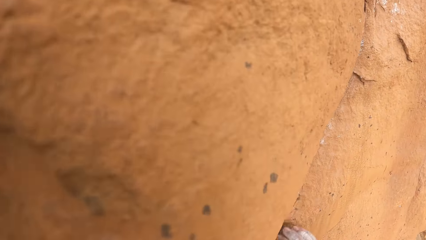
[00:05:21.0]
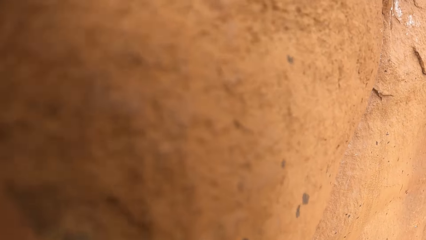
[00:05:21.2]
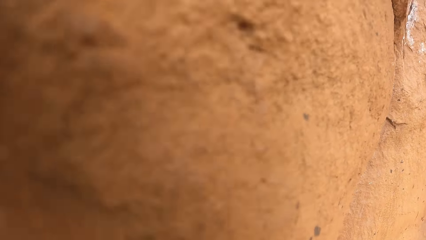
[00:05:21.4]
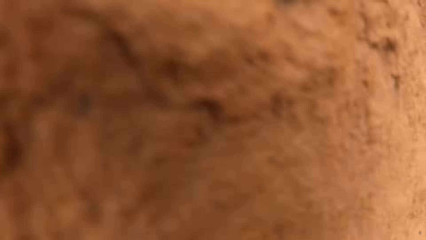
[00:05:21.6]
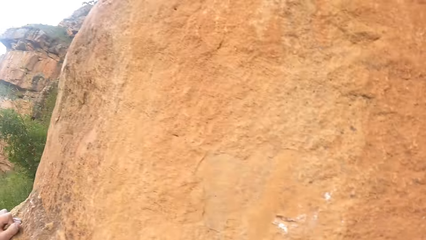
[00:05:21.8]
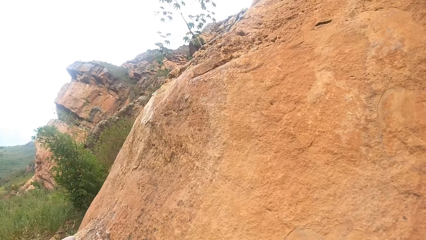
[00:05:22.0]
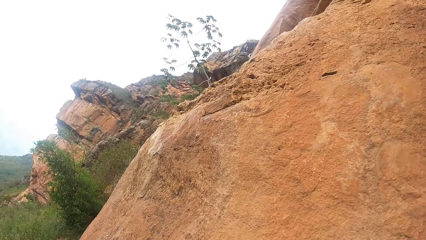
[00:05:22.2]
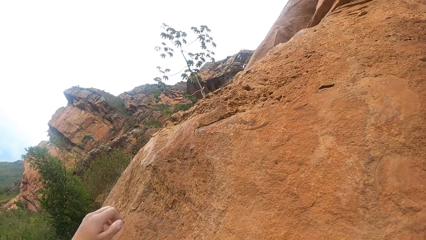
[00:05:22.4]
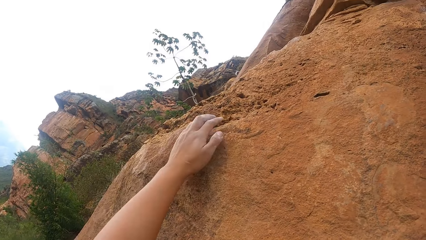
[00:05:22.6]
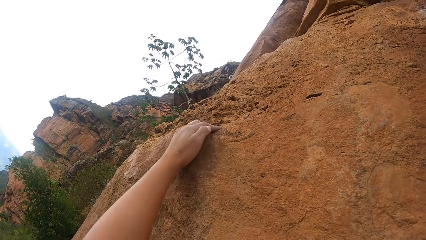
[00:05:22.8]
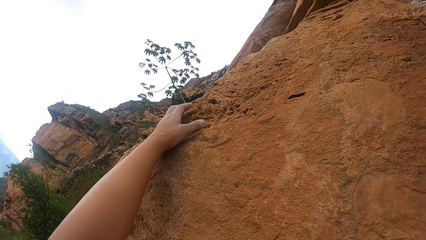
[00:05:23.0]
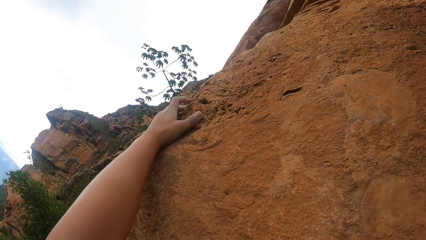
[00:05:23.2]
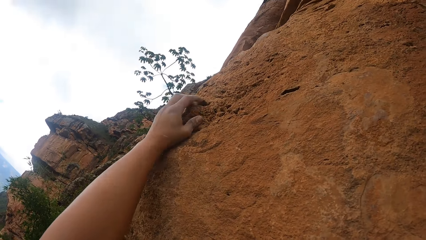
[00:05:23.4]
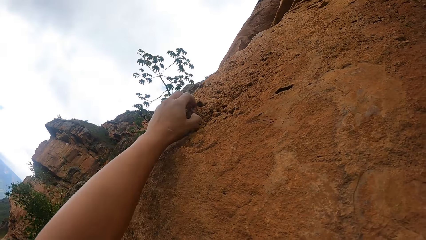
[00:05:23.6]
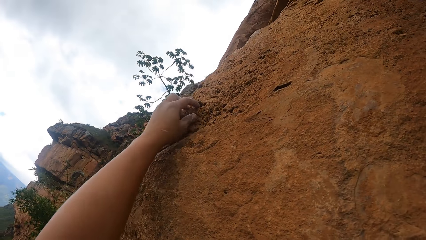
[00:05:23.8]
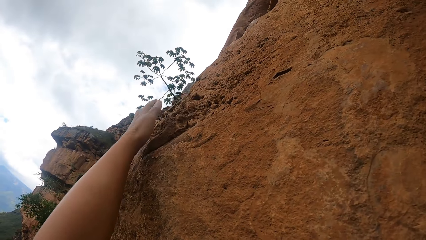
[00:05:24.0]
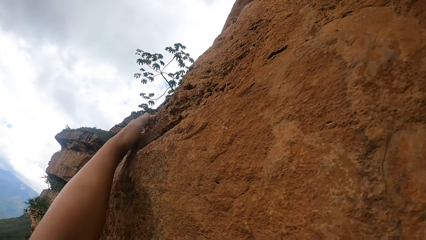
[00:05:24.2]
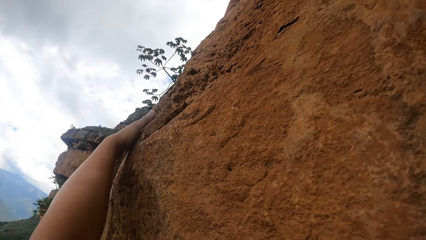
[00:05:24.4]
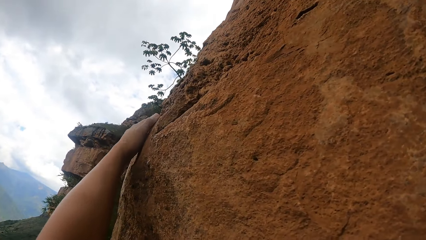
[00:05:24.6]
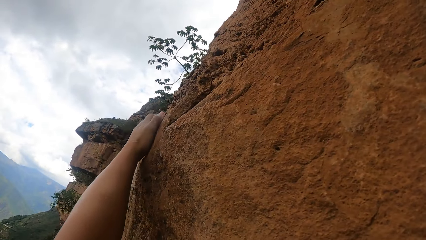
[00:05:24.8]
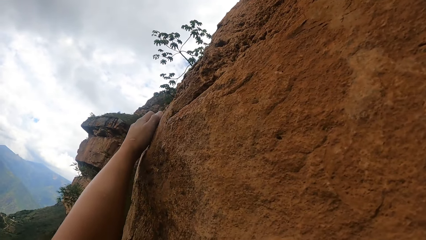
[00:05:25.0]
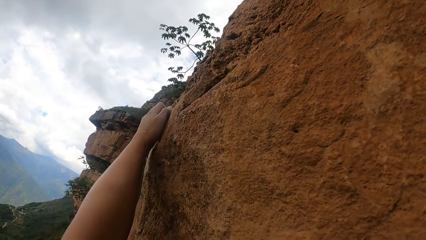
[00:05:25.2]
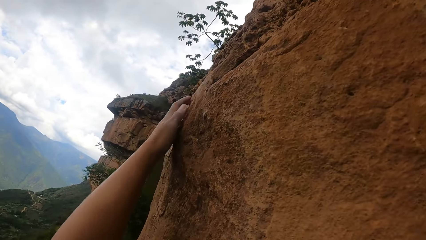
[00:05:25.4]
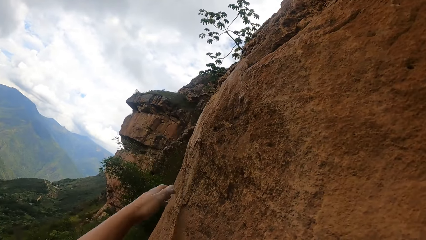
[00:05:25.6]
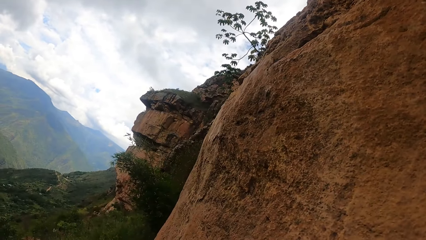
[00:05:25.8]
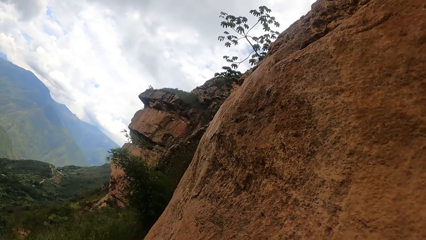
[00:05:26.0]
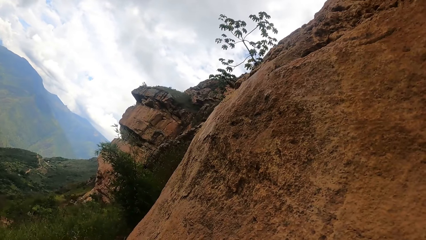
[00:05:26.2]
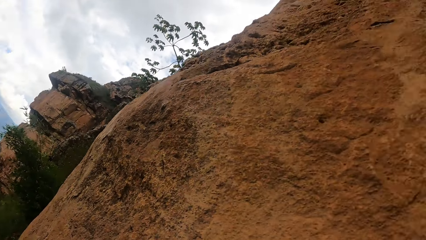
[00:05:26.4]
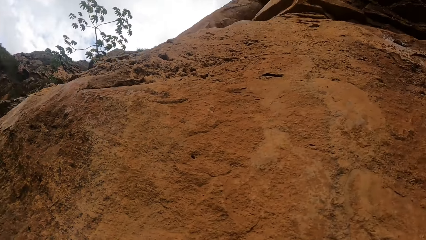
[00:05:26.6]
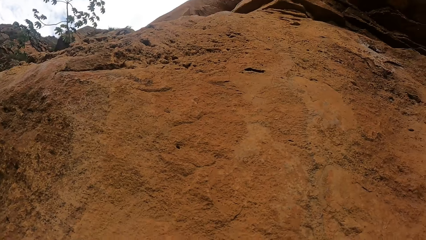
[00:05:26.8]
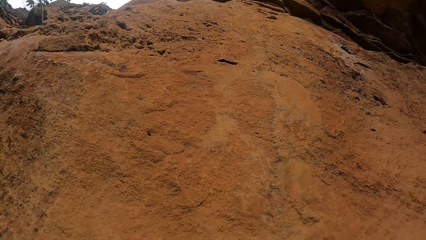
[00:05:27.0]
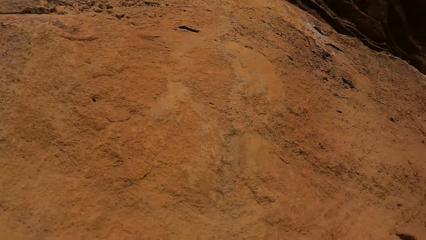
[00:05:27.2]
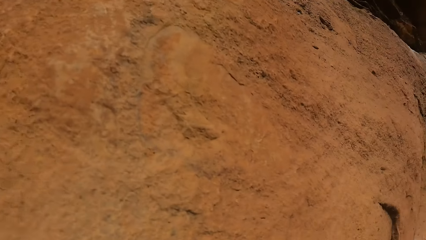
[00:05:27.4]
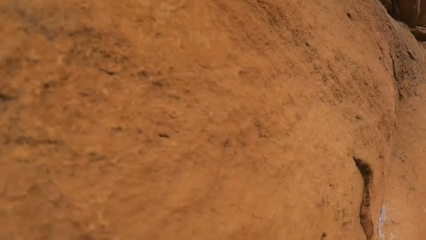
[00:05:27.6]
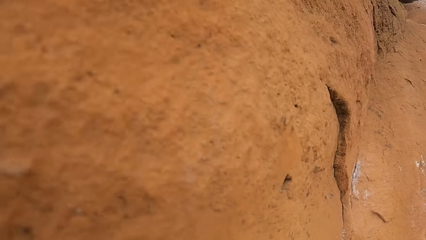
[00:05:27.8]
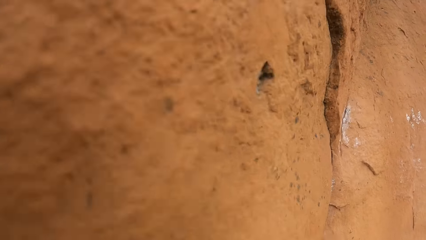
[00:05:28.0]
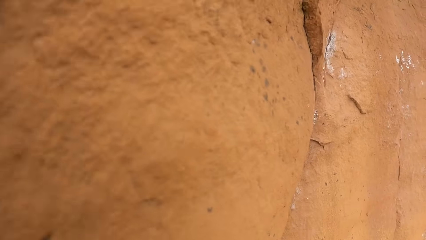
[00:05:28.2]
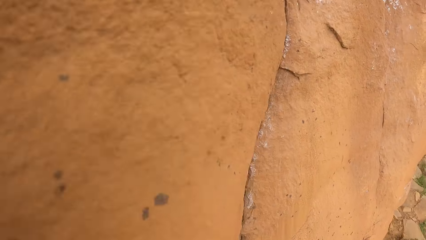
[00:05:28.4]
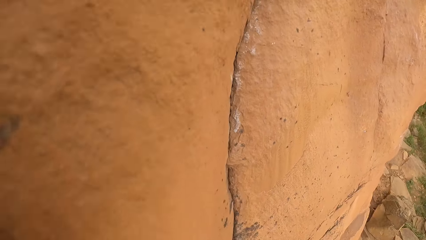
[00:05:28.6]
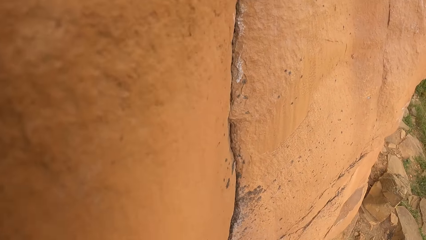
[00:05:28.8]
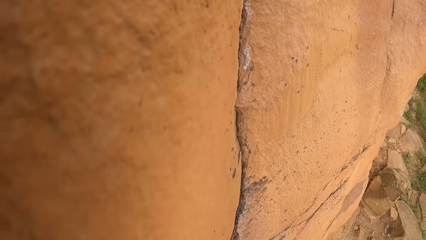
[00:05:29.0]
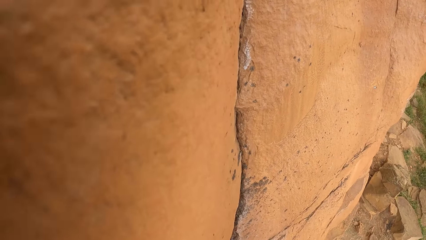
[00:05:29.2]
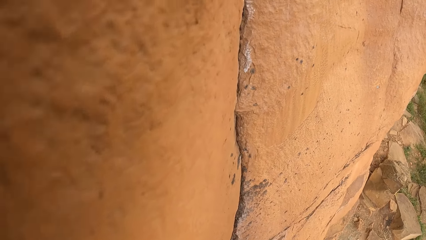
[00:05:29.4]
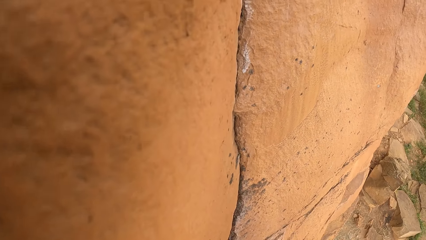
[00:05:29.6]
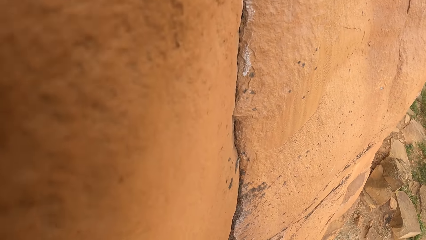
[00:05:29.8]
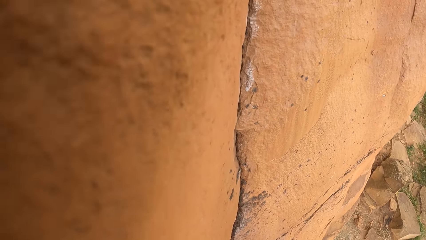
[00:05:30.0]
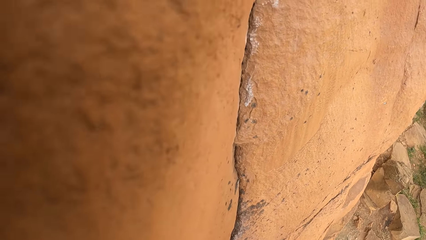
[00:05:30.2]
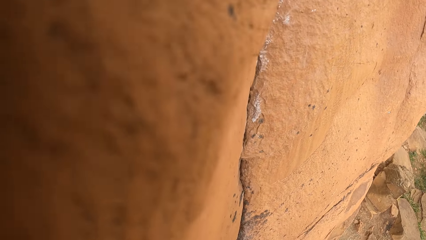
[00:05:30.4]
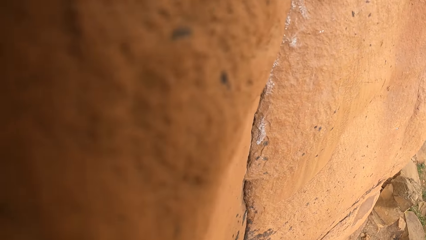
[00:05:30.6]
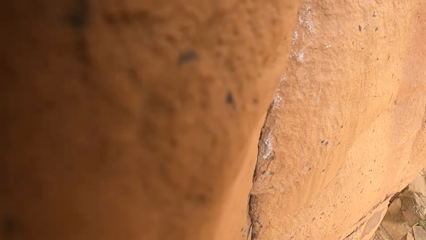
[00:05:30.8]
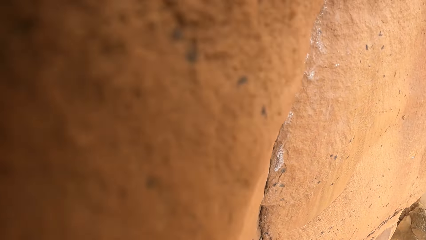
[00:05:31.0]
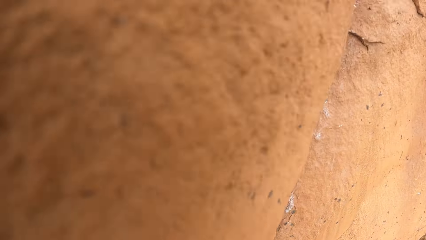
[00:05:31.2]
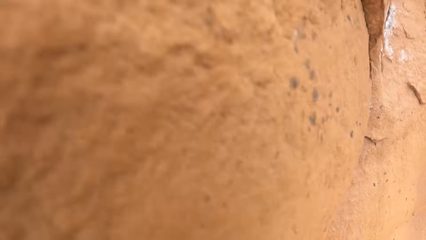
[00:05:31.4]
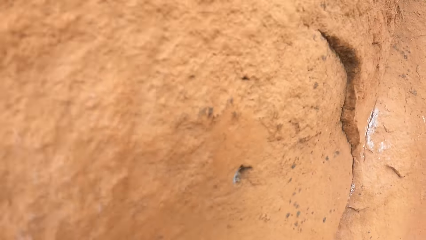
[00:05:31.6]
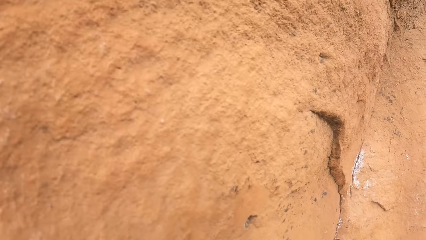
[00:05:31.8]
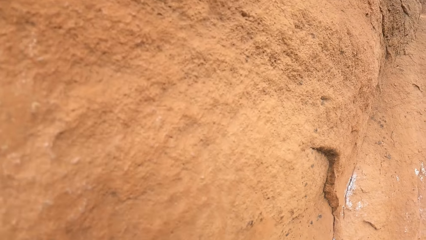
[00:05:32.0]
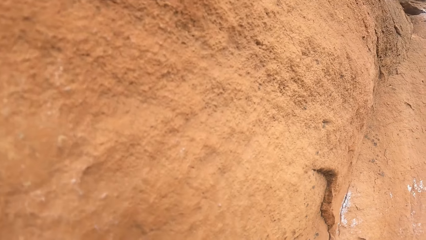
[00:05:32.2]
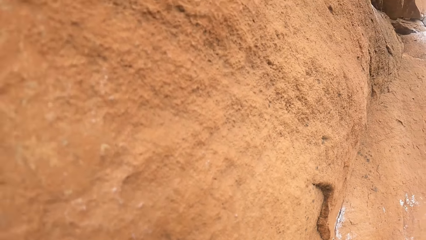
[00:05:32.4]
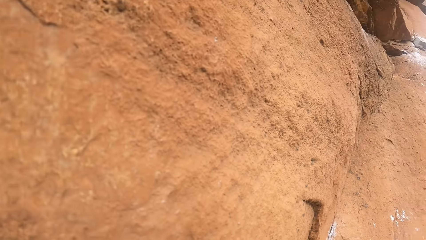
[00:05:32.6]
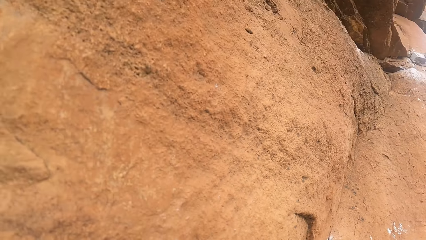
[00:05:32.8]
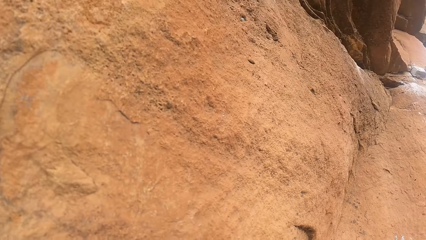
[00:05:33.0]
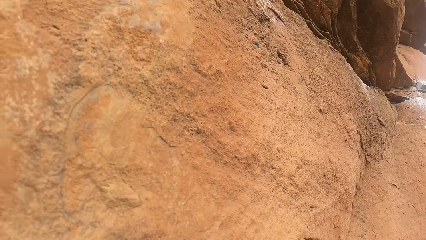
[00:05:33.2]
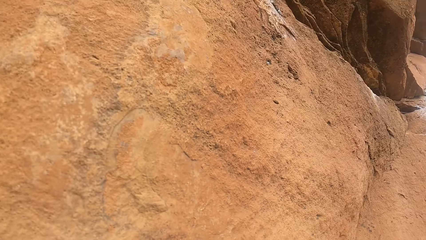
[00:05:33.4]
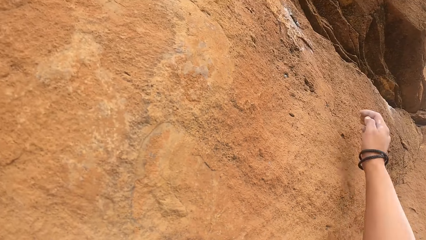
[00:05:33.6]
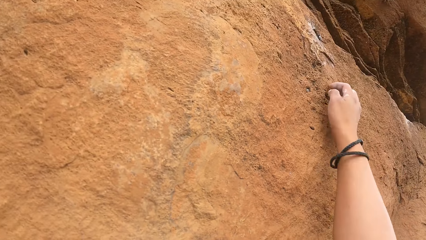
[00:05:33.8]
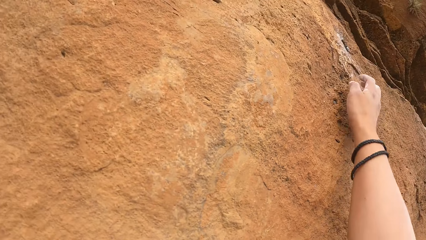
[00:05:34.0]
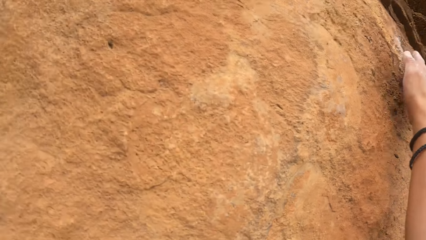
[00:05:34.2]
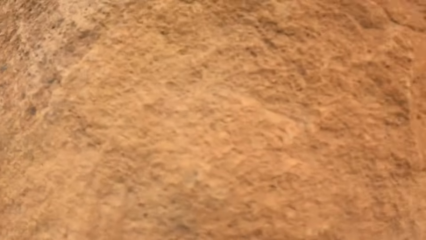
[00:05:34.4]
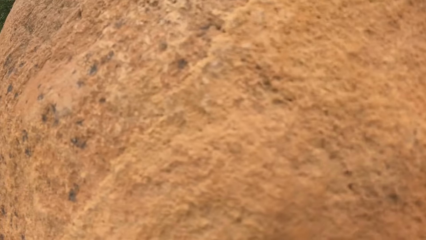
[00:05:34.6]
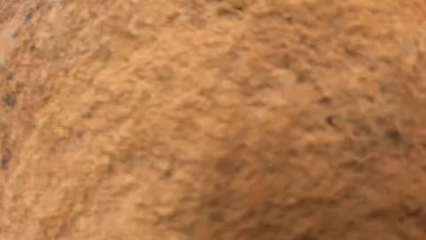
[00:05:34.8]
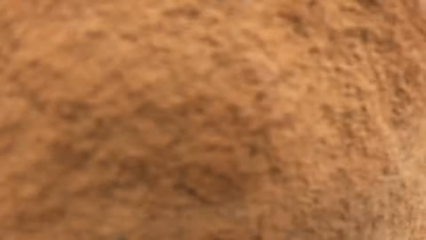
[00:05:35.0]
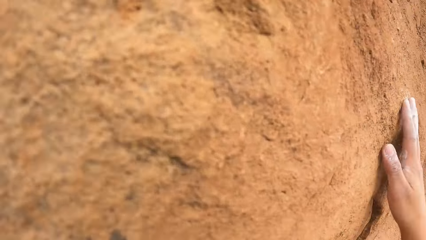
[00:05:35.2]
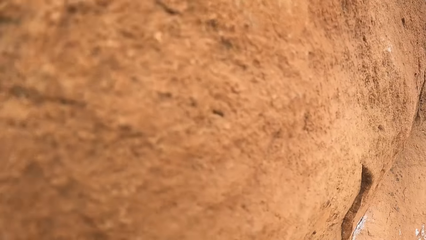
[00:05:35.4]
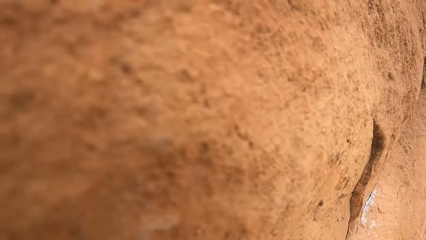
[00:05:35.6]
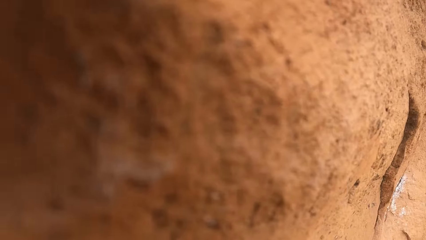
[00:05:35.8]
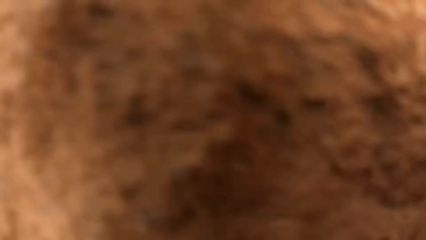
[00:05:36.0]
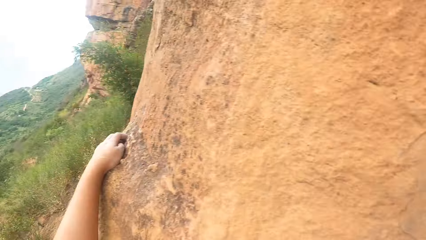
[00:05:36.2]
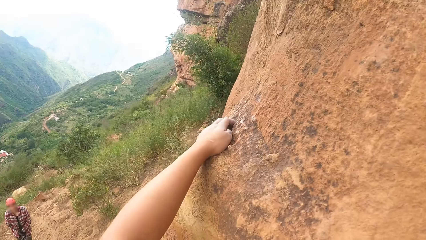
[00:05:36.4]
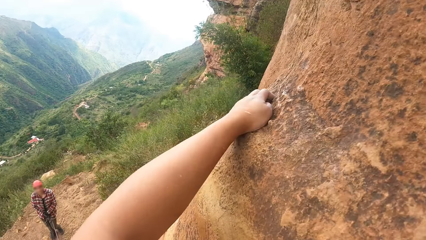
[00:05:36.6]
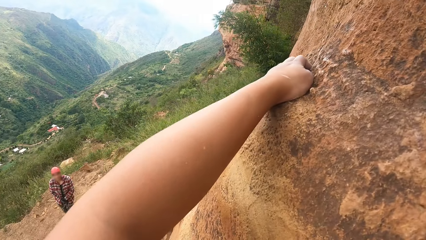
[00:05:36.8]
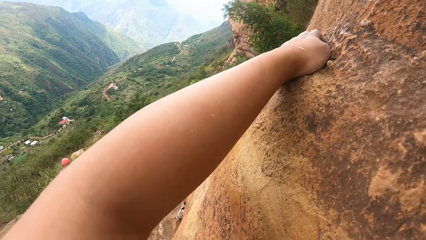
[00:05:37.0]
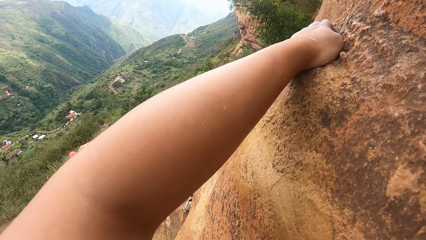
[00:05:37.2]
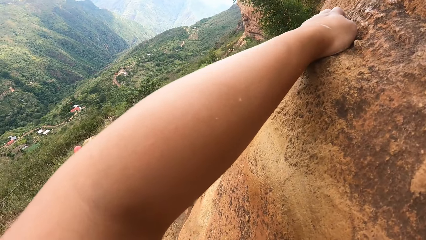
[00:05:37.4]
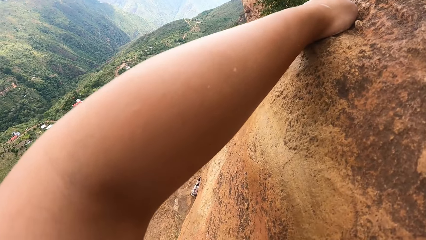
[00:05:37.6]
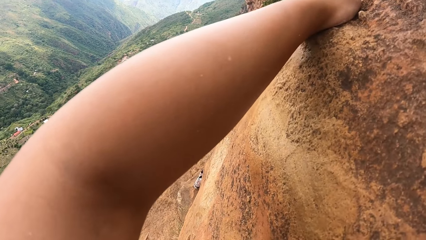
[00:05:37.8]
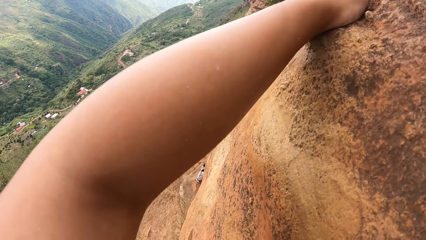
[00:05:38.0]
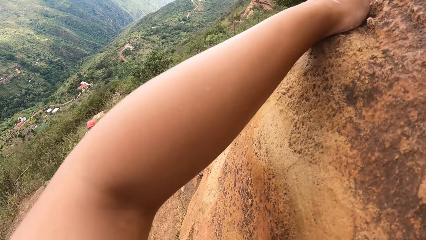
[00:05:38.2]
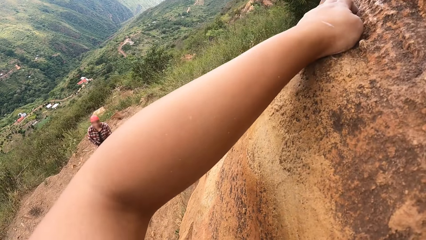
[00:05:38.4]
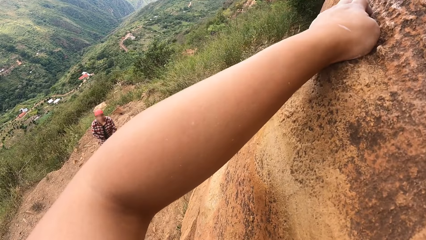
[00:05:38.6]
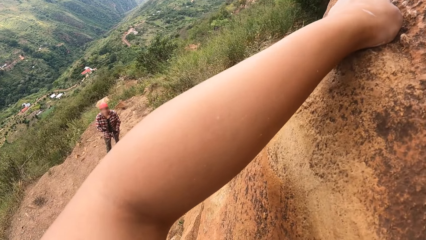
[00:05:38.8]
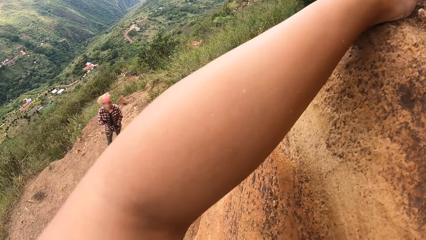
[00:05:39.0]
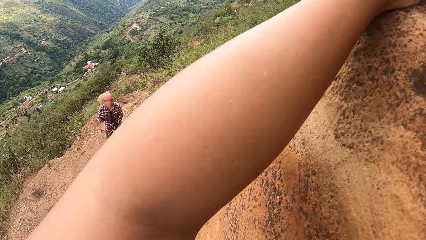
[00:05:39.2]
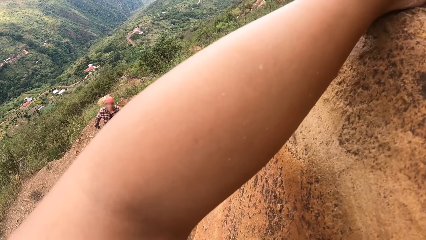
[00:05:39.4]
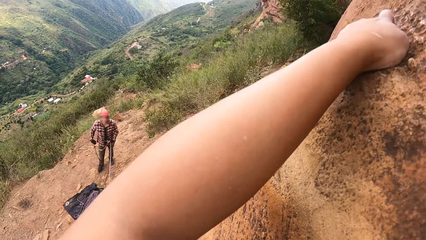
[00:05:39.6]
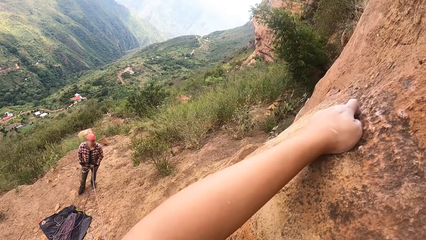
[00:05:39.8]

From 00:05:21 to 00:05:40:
The camera wearer interacts with a person.
